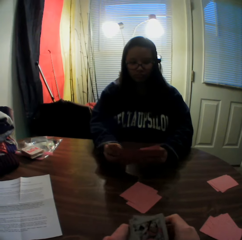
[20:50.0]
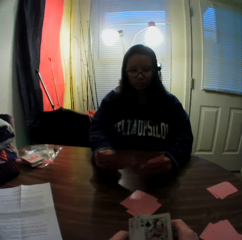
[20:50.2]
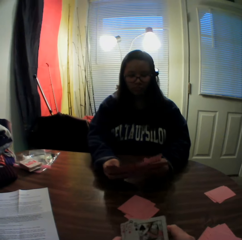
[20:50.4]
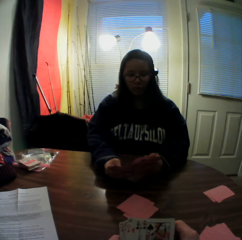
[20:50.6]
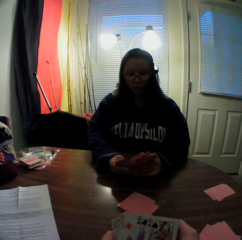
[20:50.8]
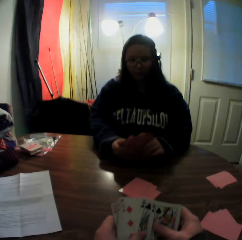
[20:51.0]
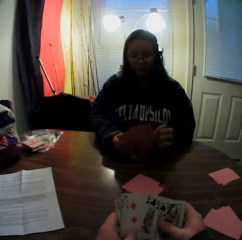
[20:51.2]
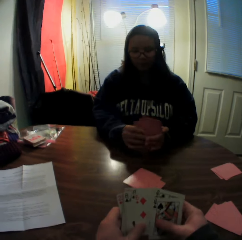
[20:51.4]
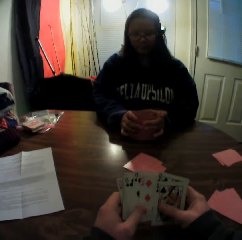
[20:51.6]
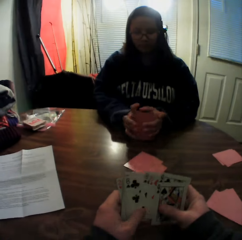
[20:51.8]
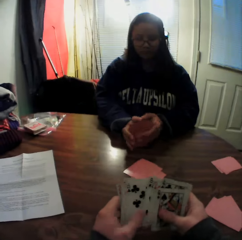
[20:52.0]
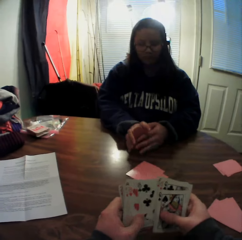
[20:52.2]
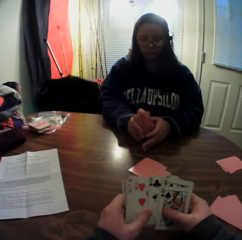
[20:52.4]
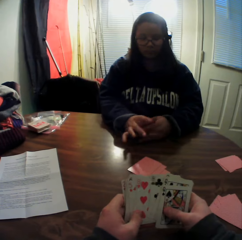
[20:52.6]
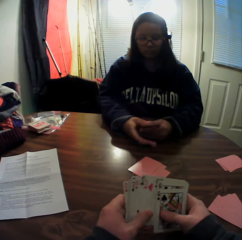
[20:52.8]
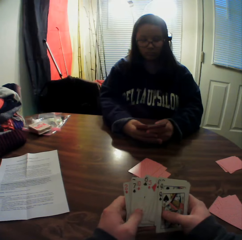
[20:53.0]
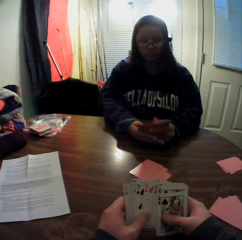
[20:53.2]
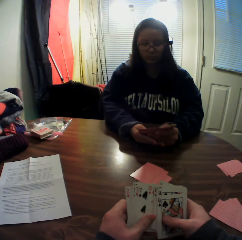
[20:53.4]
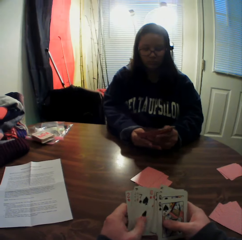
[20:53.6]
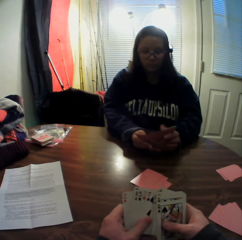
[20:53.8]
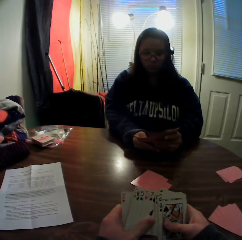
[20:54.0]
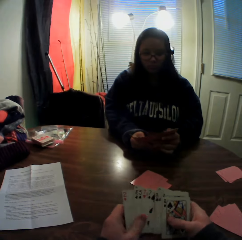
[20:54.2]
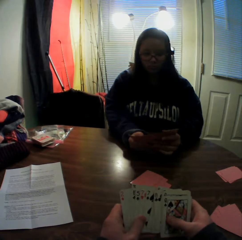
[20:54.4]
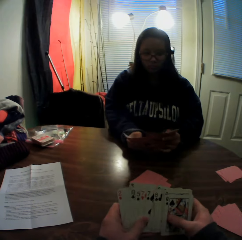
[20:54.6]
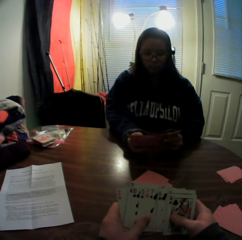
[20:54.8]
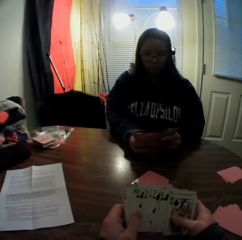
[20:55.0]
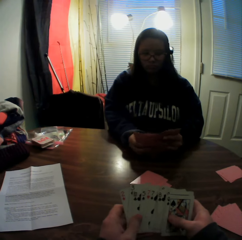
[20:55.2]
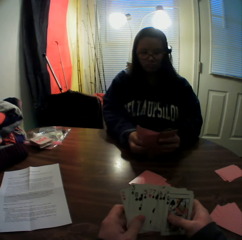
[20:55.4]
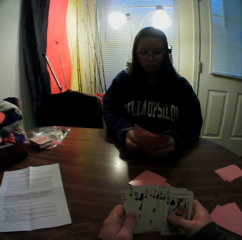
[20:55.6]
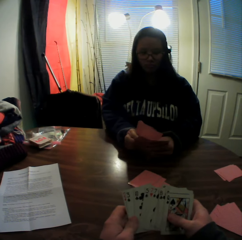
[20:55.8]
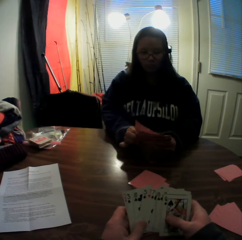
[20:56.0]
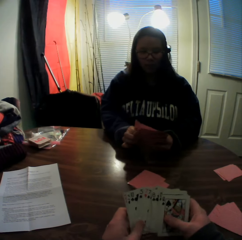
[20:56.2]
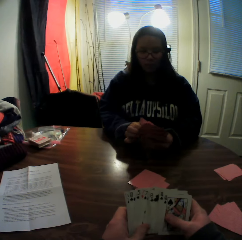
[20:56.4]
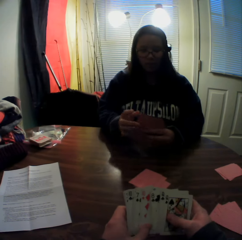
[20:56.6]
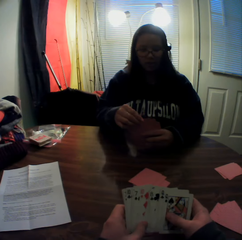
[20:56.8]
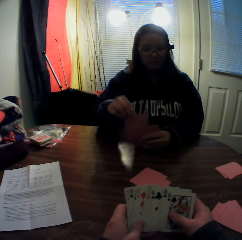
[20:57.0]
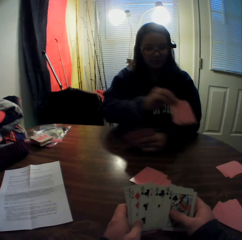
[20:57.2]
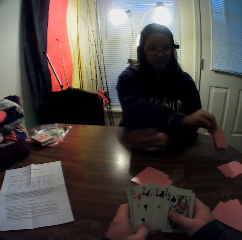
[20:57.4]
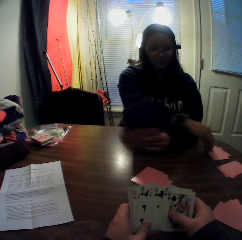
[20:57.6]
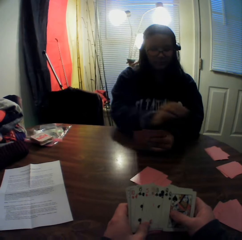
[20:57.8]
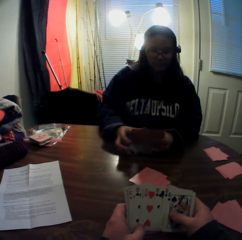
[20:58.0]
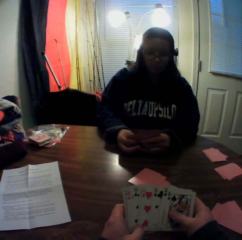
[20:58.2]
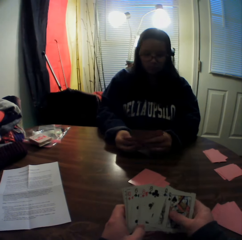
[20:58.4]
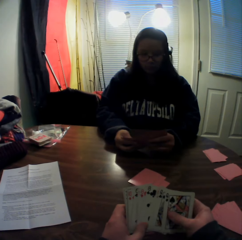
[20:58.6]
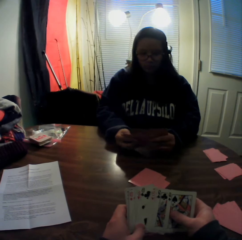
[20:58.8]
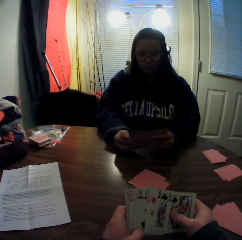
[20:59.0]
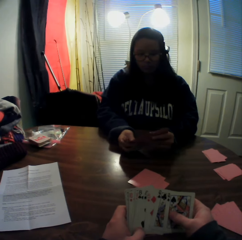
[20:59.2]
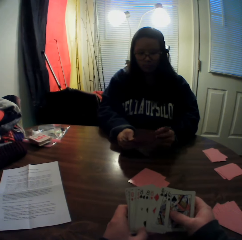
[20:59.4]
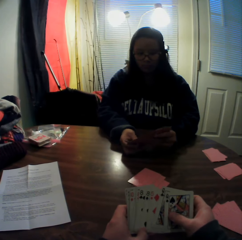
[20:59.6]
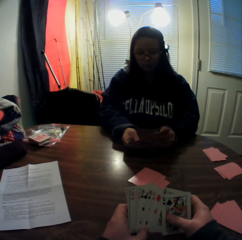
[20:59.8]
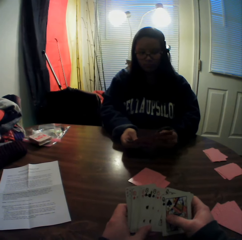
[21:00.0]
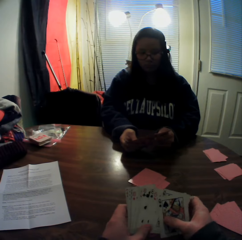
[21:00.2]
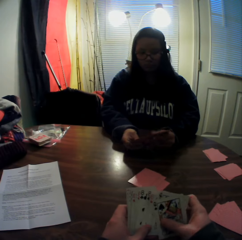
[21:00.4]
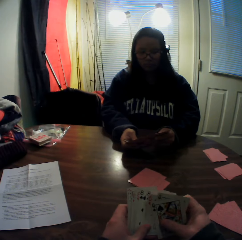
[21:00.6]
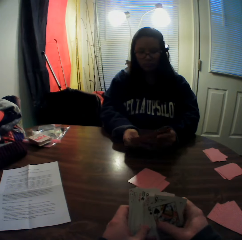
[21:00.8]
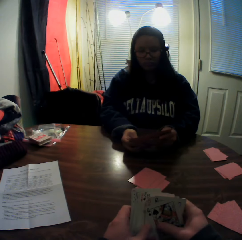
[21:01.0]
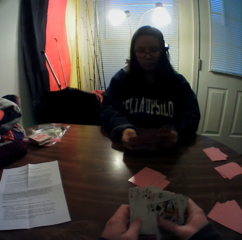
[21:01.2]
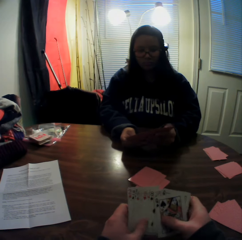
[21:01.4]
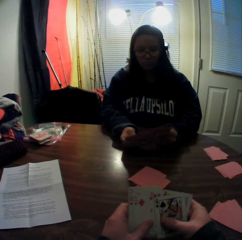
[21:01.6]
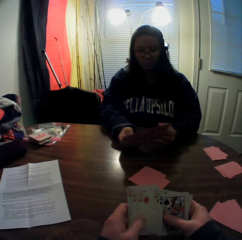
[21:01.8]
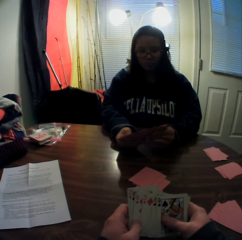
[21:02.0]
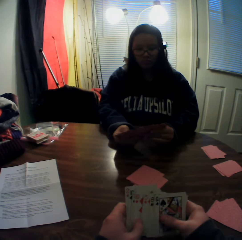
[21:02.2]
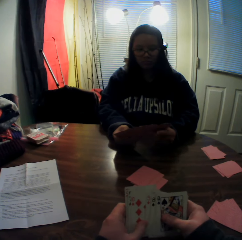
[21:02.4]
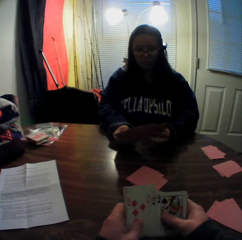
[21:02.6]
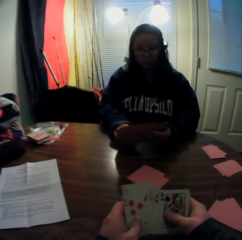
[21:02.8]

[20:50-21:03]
The woman slides the cards. The camera wearer slides the cards. The woman slides the cards. The camera wearer slides the cards. The woman picks cards from the stack of cards in her hands with her right hand. The woman drops the cards onto the table. The camera wearer slides the cards. The woman flips through the stack of cards in her hands. The woman slides the cards.

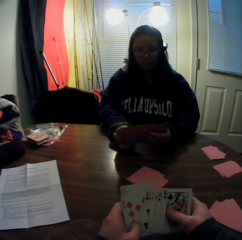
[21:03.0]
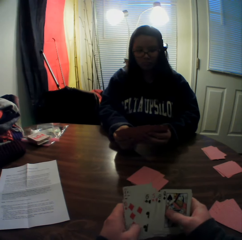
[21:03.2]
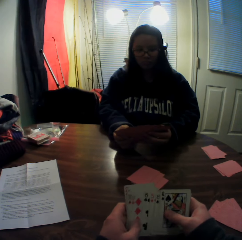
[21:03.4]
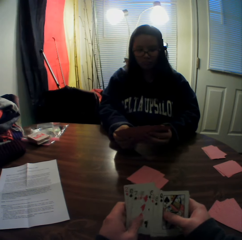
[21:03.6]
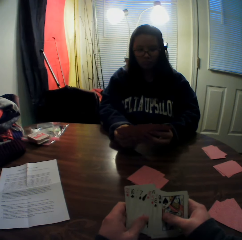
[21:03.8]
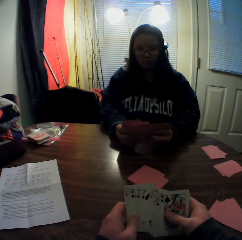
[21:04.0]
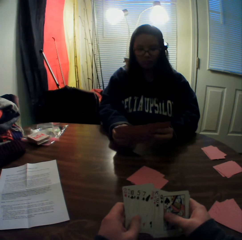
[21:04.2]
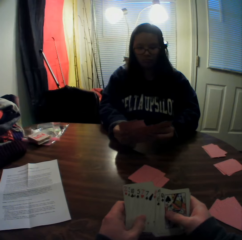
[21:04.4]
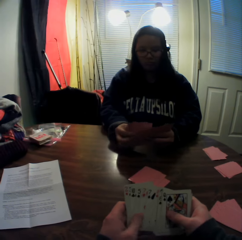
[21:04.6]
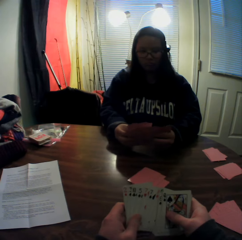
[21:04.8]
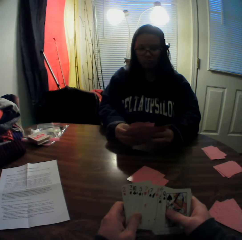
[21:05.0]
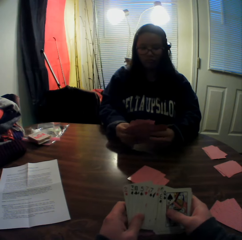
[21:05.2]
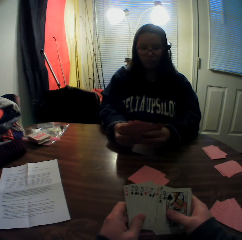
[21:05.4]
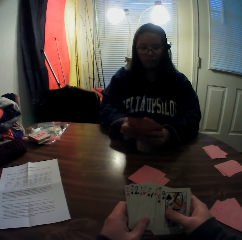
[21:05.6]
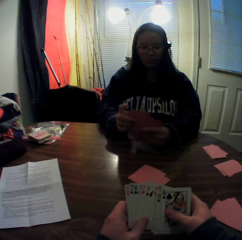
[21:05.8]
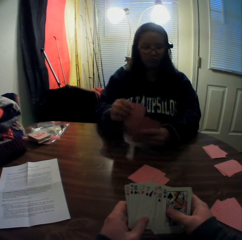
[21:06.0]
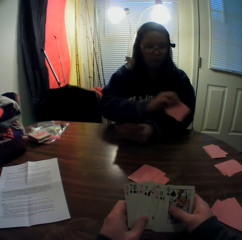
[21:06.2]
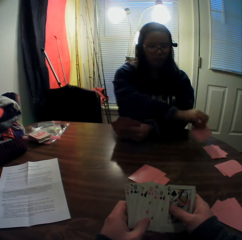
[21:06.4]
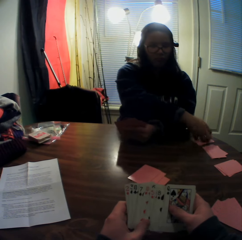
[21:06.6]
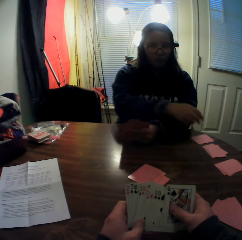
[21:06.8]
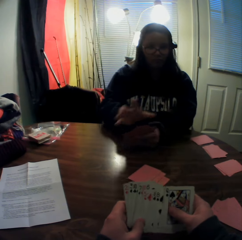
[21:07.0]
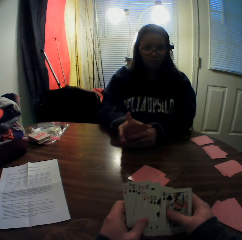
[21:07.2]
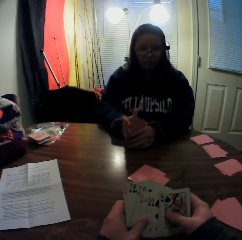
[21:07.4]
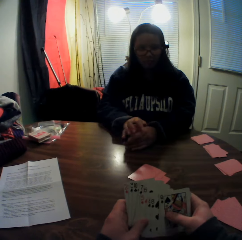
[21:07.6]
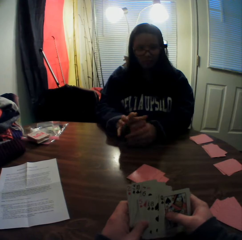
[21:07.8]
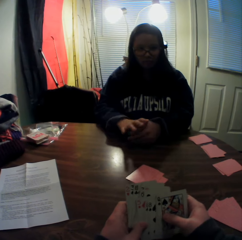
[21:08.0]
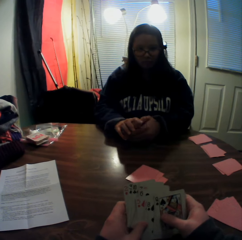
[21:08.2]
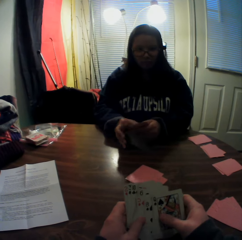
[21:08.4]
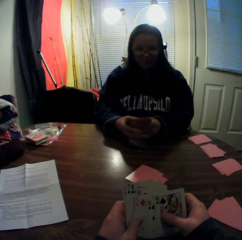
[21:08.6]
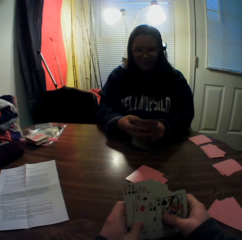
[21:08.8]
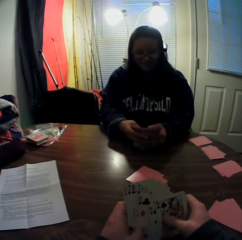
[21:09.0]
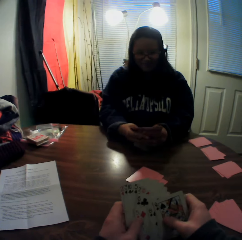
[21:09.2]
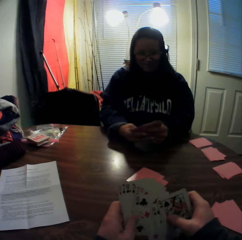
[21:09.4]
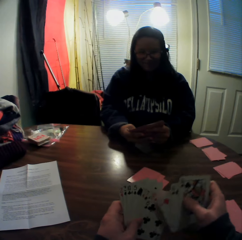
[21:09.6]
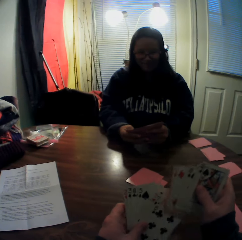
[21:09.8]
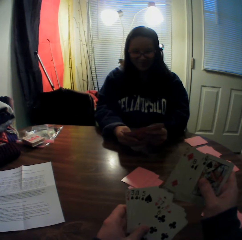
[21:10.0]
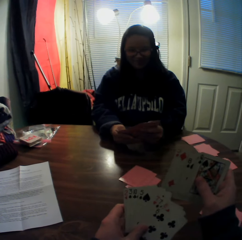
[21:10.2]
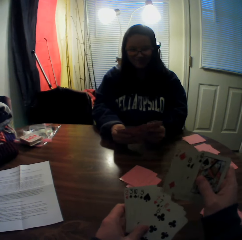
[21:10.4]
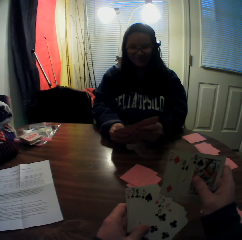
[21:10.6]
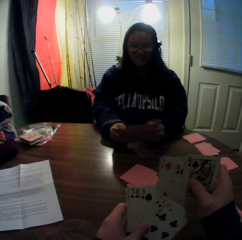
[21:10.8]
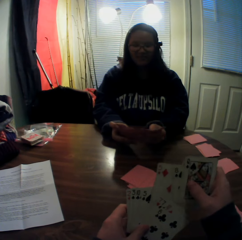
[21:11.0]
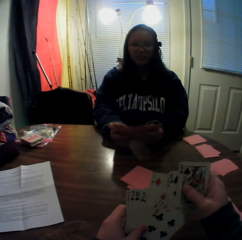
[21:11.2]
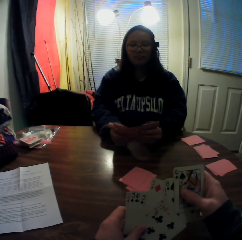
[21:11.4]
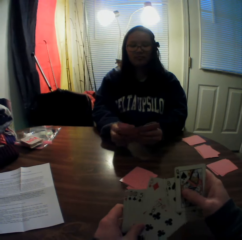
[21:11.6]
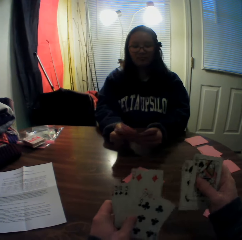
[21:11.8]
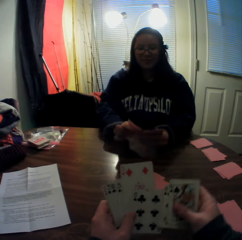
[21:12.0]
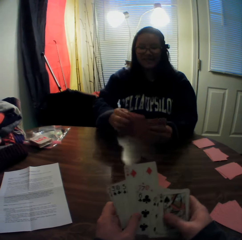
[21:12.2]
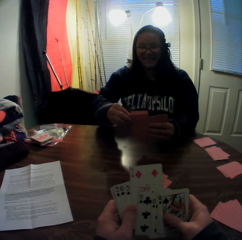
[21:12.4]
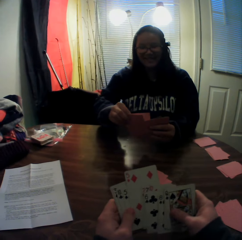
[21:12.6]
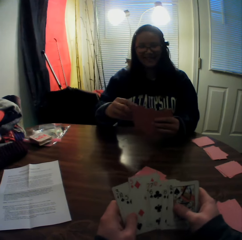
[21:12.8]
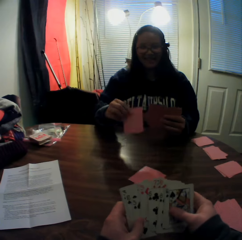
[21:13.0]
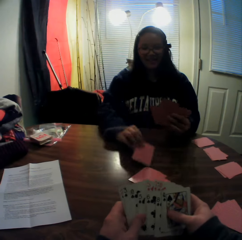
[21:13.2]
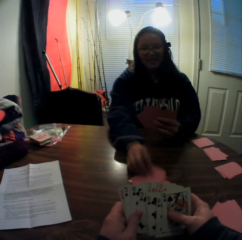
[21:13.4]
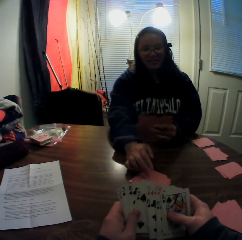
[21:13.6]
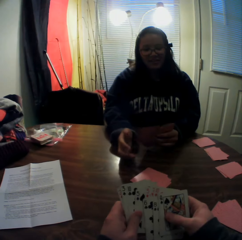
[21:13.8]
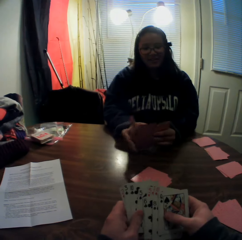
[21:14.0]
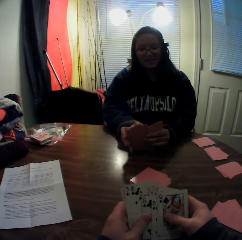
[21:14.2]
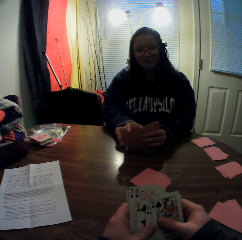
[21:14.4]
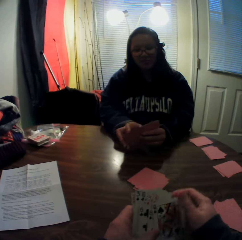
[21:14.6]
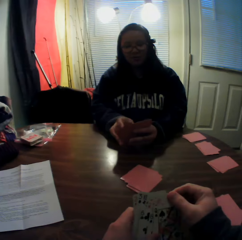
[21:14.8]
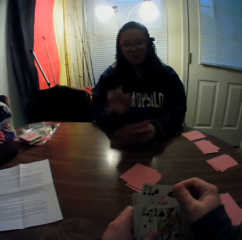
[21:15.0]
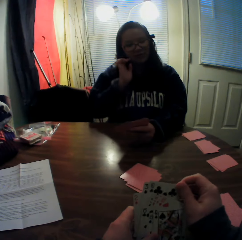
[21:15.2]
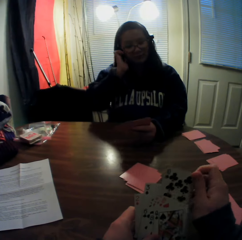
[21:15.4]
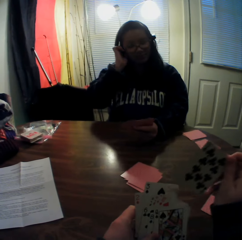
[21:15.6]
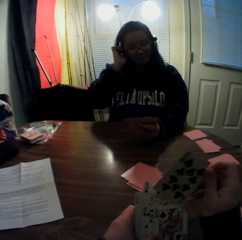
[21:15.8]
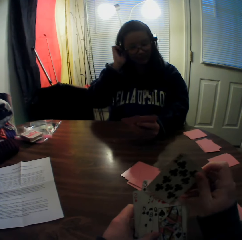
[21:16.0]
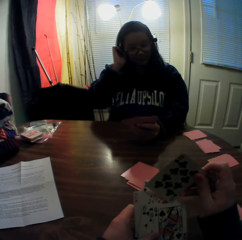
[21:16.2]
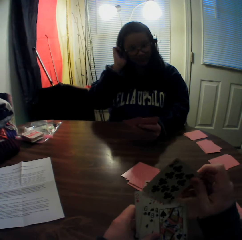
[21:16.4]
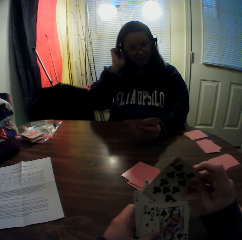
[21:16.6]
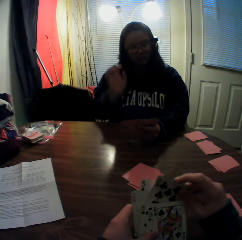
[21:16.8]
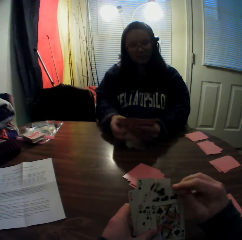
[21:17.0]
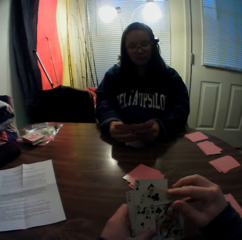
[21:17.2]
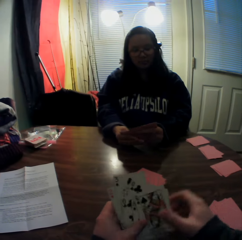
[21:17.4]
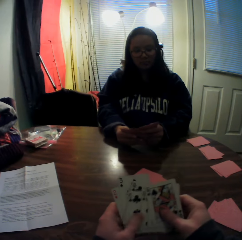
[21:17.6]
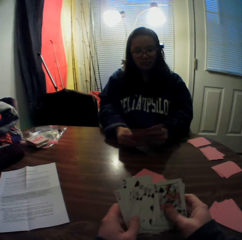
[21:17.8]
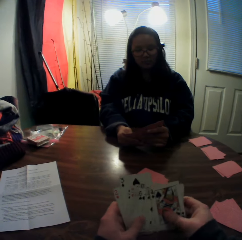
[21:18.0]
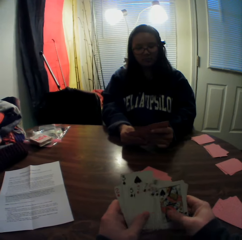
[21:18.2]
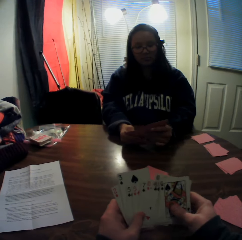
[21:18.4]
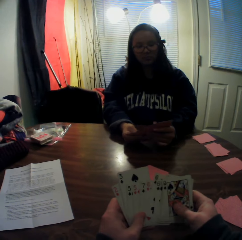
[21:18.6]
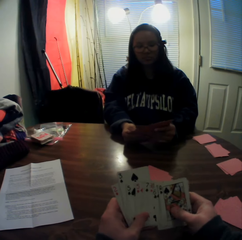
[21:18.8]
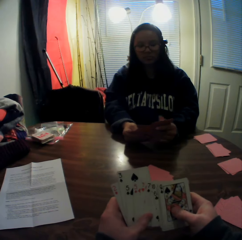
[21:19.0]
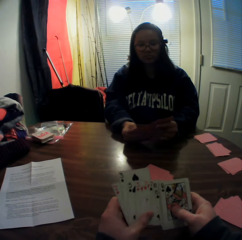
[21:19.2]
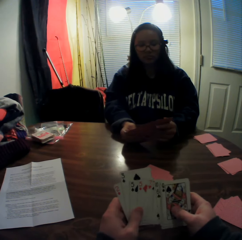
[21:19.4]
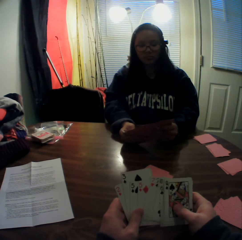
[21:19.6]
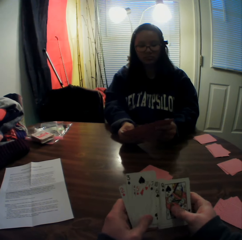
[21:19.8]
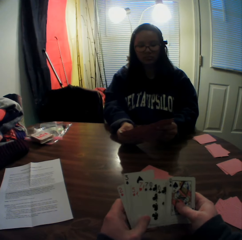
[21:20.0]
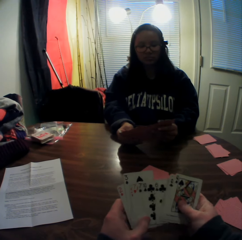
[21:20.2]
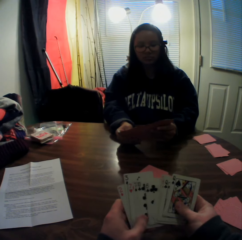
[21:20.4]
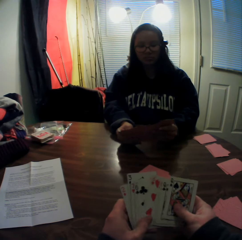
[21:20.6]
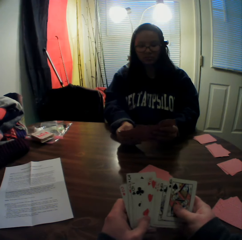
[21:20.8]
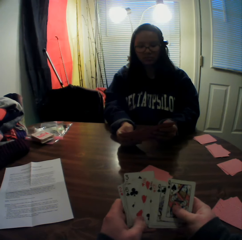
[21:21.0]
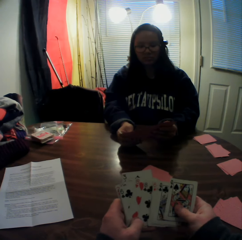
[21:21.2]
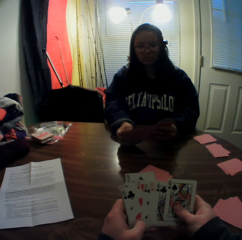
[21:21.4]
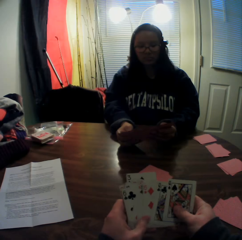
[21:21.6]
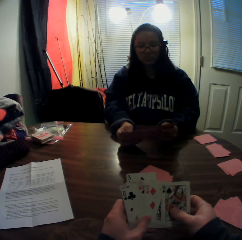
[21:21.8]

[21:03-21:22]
The camera wearer slides the cards. The woman slides the cards. The woman picks cards from the stack of cards in her hands with her right hand. The woman drops the cards onto the table. The woman slides the cards. The woman flips through the stack of cards in her hands. The camera wearer fixes the card. The woman picks cards from the stack of cards in her hands with her right hand. The woman drops the cards onto the table. The camera wearer pulls the card. They slide the cards.
